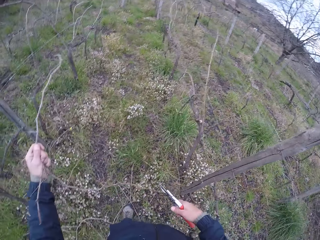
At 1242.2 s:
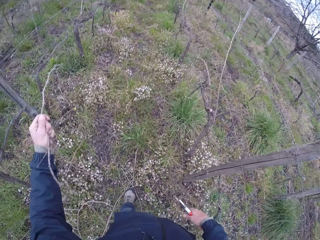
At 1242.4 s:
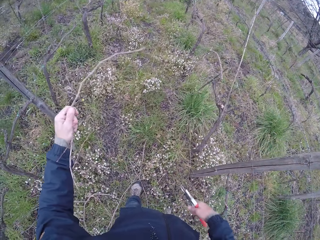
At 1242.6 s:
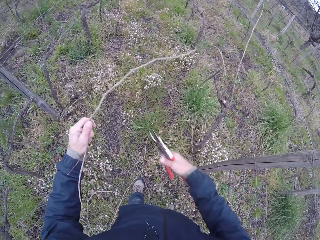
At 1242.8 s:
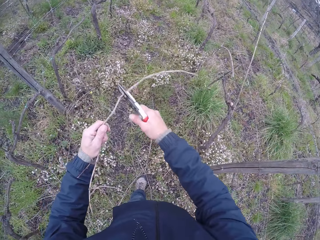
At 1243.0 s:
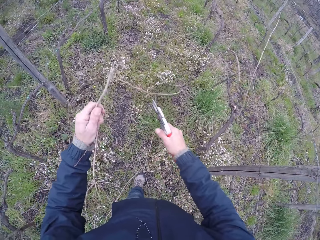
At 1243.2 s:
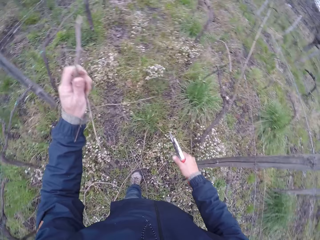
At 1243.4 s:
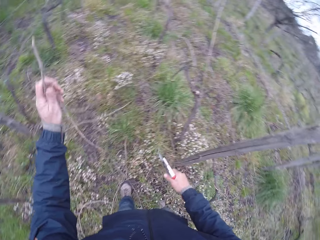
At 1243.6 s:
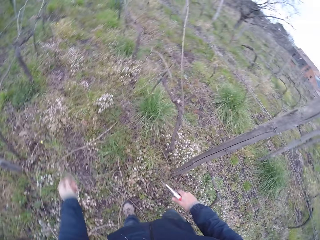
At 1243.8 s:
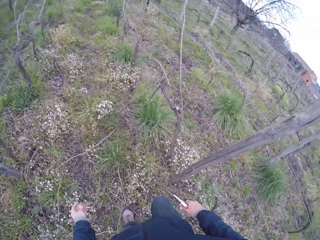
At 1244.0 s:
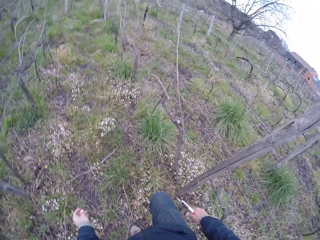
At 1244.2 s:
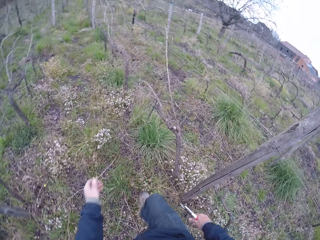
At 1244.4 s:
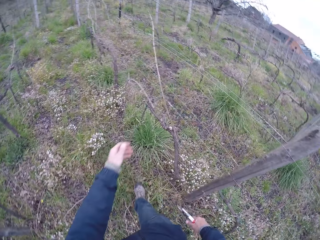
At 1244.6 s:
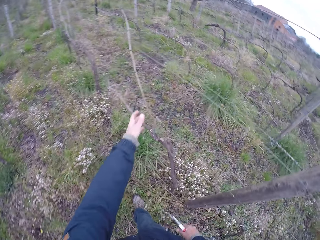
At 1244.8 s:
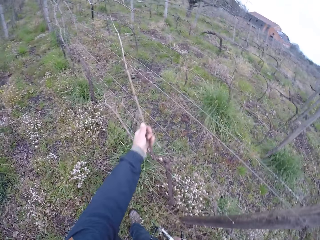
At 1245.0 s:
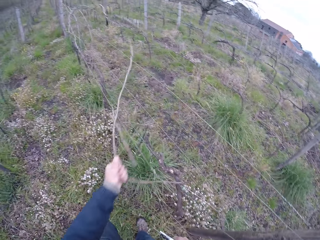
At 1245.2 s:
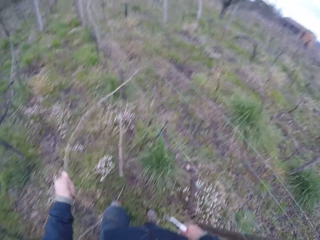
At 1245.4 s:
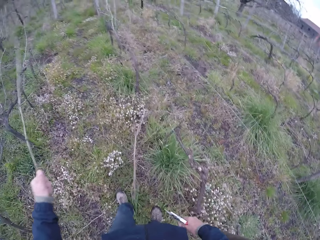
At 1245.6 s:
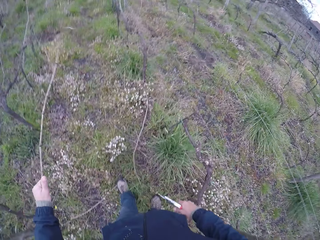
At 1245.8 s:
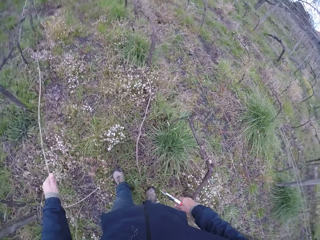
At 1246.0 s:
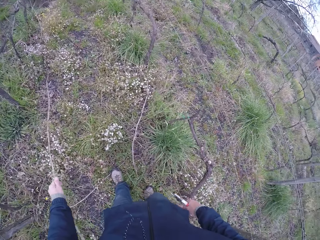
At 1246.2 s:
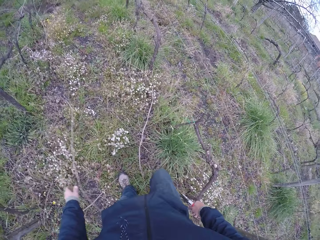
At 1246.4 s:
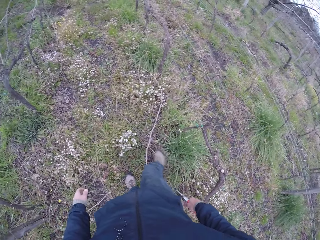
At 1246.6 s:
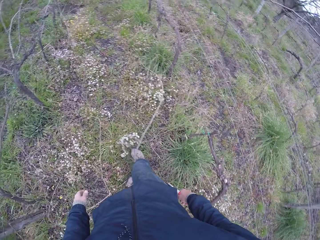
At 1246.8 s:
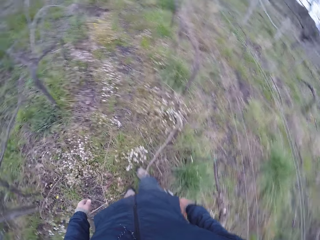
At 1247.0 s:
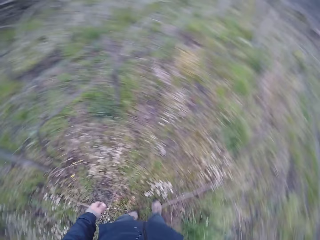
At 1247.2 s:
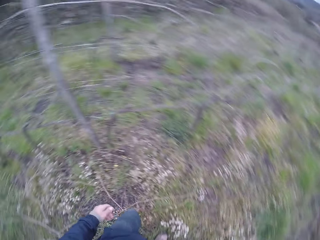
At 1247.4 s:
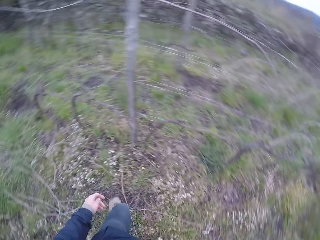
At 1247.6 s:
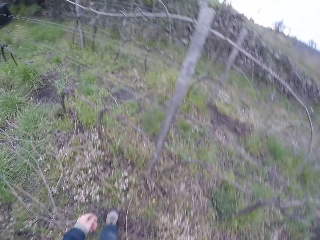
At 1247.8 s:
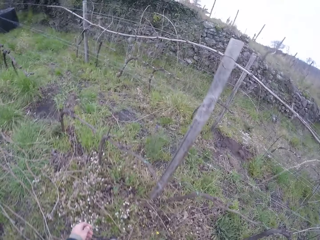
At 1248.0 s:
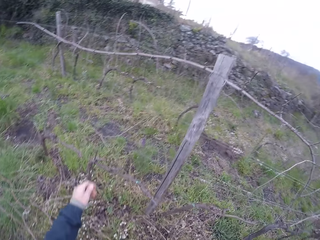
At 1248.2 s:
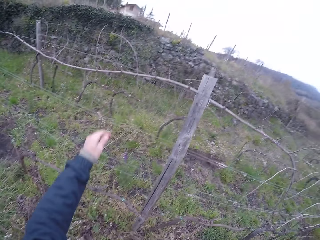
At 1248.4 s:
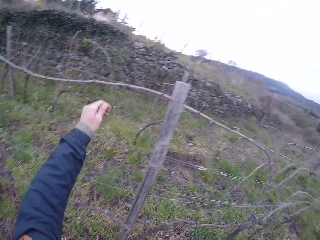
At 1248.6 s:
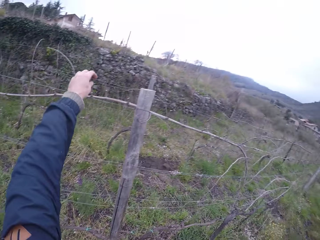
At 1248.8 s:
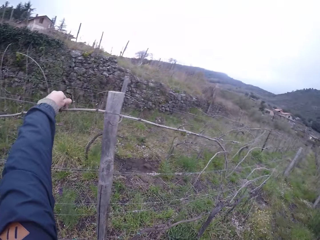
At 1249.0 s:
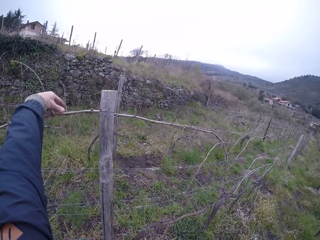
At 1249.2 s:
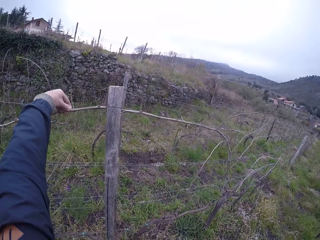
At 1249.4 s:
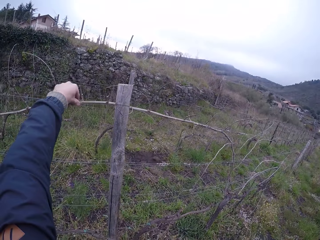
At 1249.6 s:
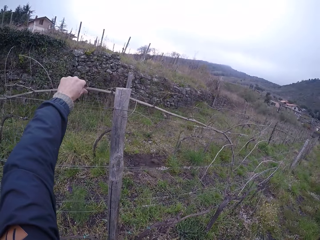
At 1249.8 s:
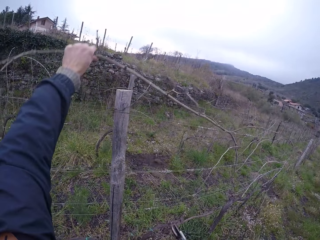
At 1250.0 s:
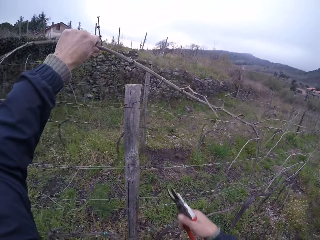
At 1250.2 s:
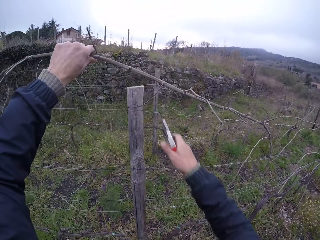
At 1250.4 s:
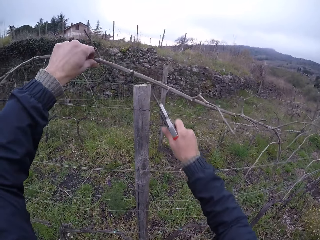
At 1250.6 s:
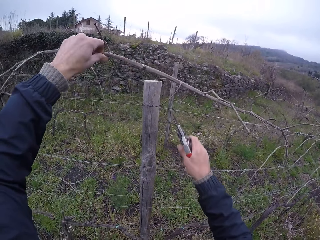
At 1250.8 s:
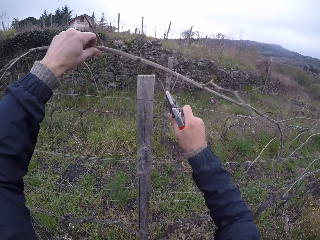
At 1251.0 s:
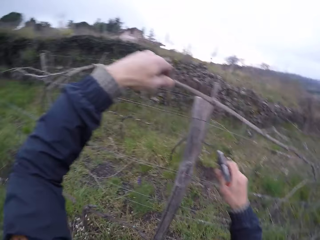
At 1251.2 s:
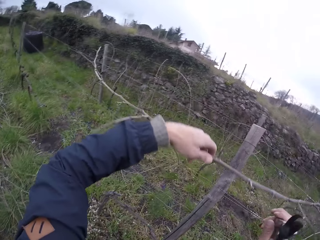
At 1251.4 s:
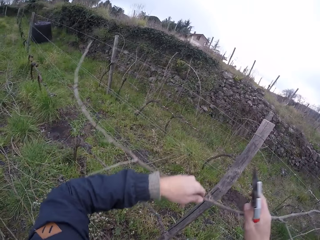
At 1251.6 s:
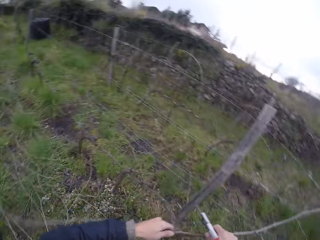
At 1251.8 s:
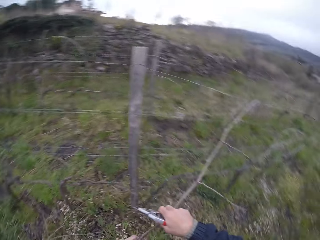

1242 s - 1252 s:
The camera wearer cuts the twig with the pliers in his right hand. He drops the twig on the ground with his left hand. He moves a twig from the wire fence to the ground with his left hand. He pulls a twig from the fence. He drops the twig on the ground. He hits a flower on the ground with his leg. He holds a twig on the wire fence with his left hand. He pulls a twig from the fence. He cuts a branch on the twig with the pliers in his right hand.

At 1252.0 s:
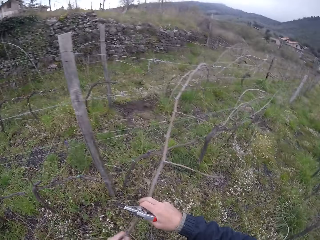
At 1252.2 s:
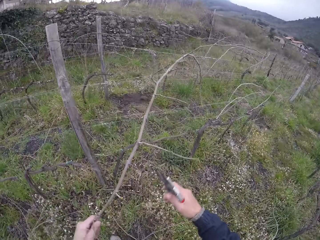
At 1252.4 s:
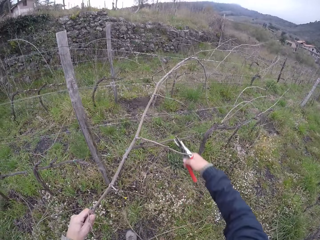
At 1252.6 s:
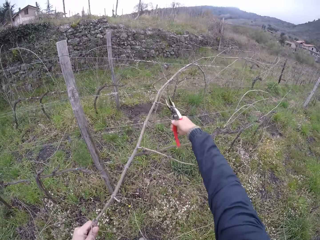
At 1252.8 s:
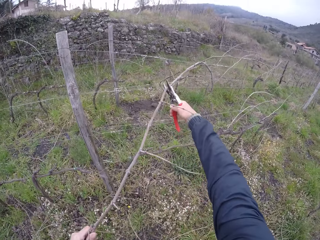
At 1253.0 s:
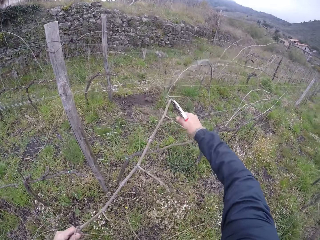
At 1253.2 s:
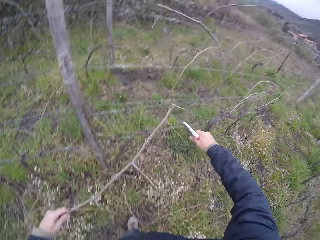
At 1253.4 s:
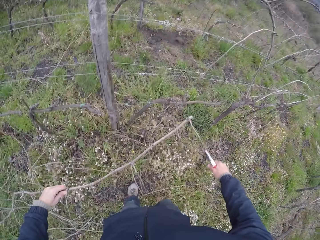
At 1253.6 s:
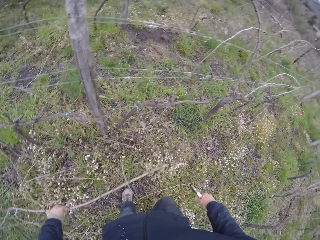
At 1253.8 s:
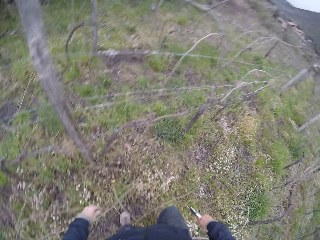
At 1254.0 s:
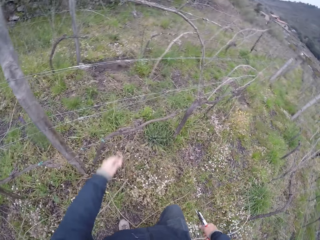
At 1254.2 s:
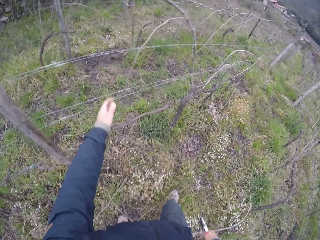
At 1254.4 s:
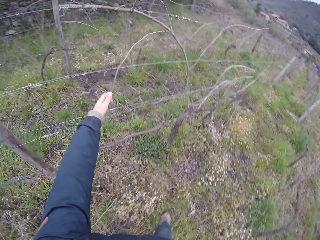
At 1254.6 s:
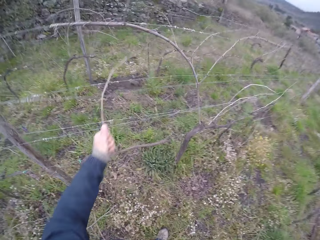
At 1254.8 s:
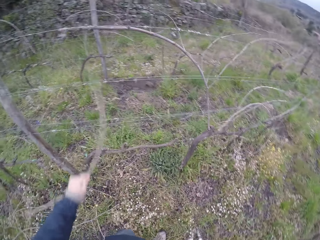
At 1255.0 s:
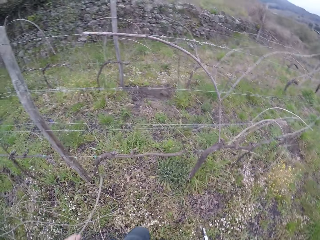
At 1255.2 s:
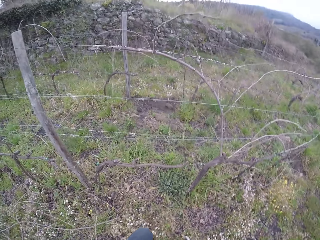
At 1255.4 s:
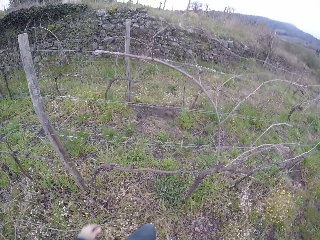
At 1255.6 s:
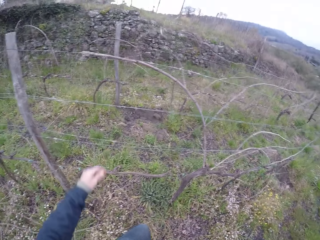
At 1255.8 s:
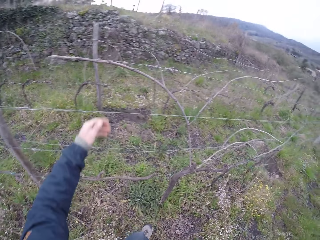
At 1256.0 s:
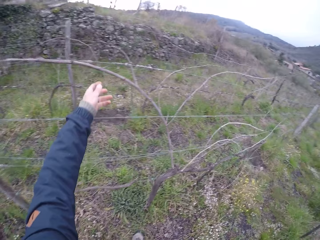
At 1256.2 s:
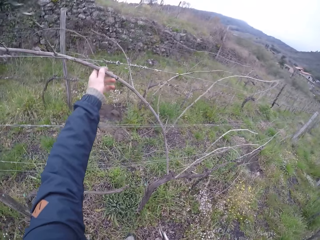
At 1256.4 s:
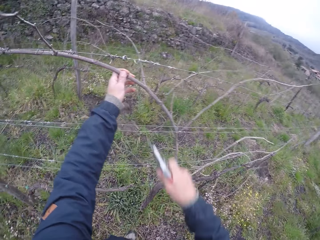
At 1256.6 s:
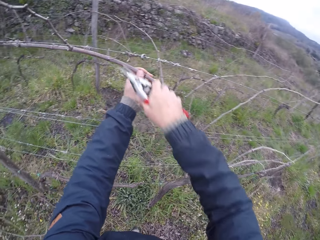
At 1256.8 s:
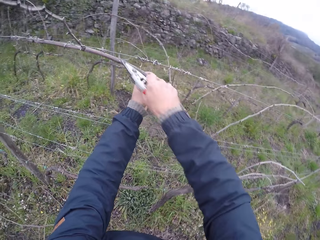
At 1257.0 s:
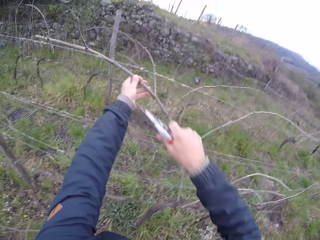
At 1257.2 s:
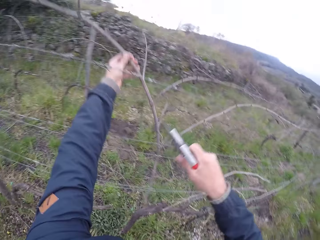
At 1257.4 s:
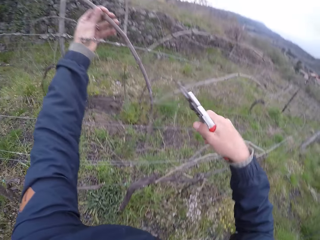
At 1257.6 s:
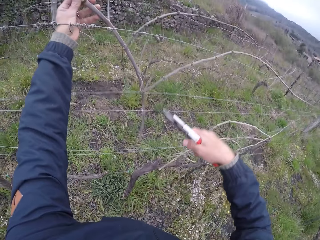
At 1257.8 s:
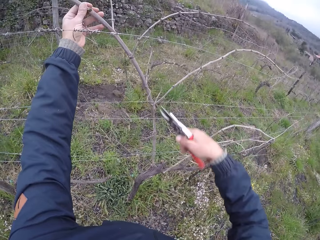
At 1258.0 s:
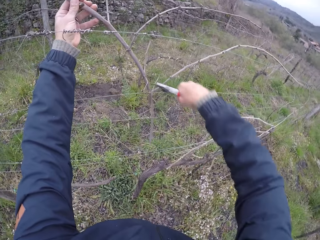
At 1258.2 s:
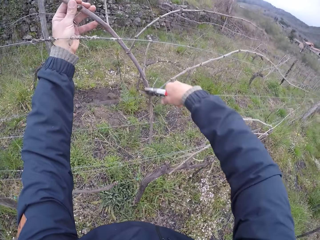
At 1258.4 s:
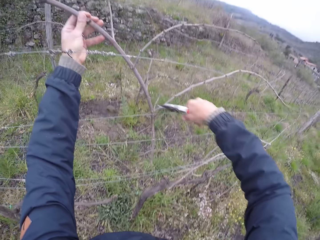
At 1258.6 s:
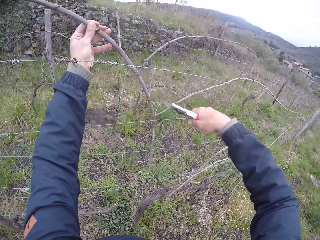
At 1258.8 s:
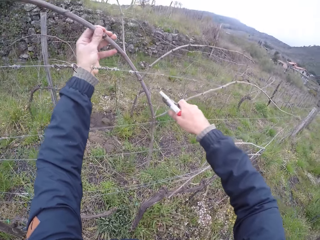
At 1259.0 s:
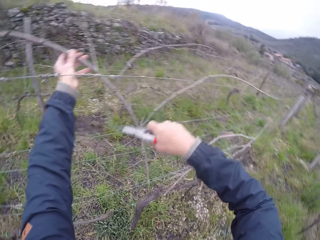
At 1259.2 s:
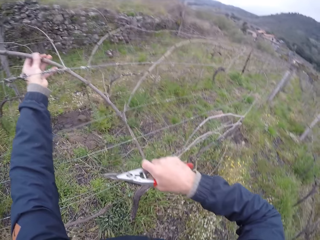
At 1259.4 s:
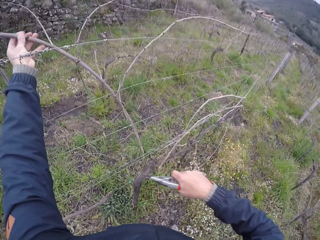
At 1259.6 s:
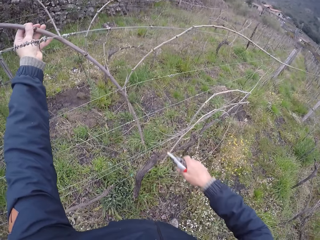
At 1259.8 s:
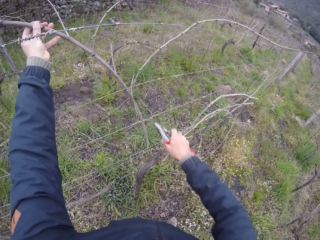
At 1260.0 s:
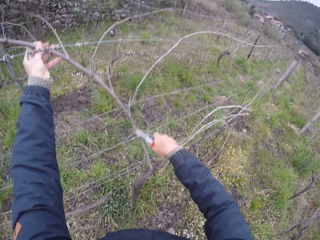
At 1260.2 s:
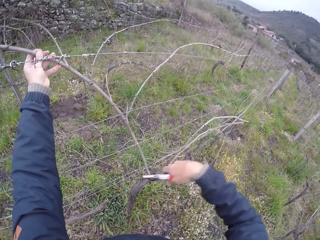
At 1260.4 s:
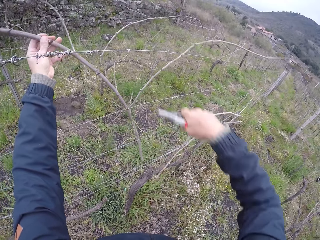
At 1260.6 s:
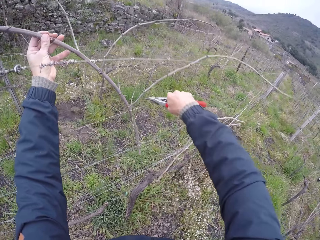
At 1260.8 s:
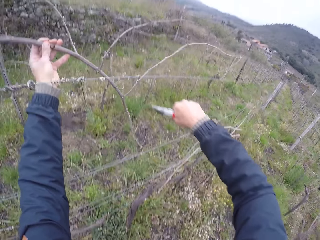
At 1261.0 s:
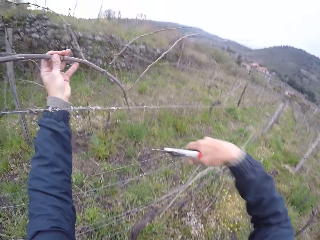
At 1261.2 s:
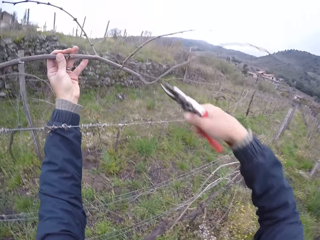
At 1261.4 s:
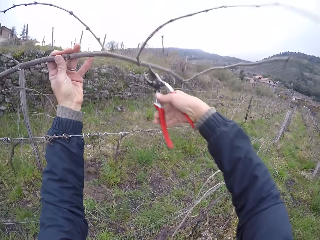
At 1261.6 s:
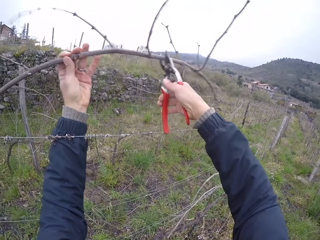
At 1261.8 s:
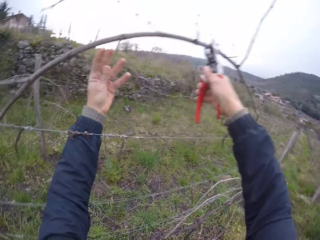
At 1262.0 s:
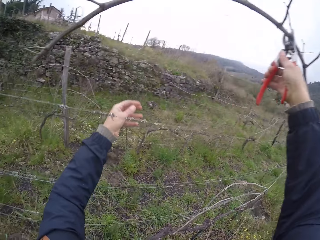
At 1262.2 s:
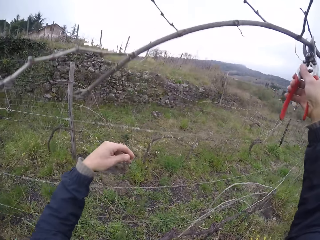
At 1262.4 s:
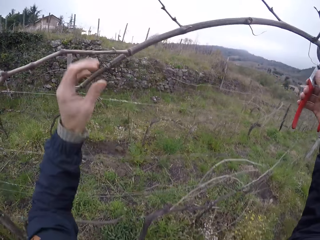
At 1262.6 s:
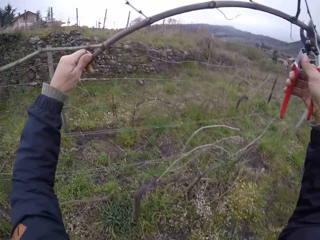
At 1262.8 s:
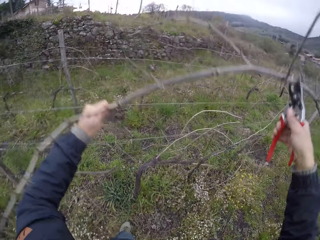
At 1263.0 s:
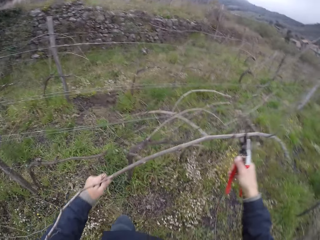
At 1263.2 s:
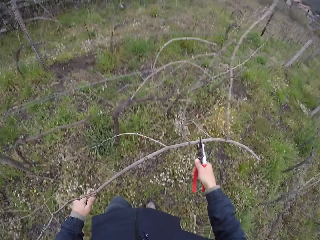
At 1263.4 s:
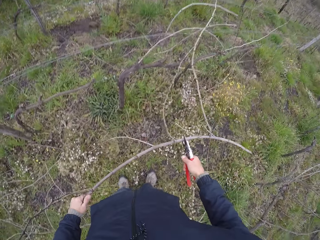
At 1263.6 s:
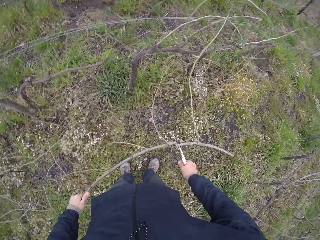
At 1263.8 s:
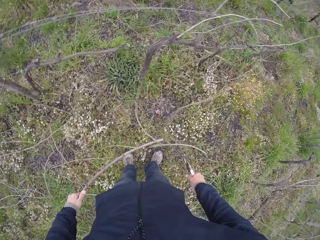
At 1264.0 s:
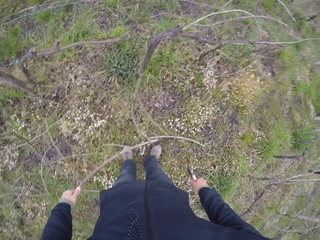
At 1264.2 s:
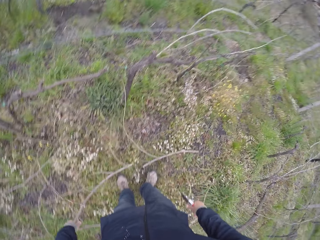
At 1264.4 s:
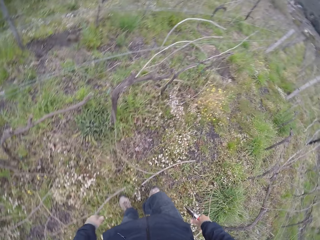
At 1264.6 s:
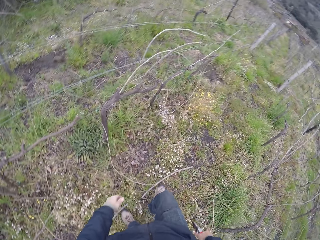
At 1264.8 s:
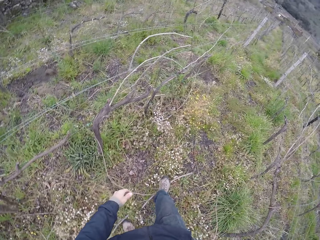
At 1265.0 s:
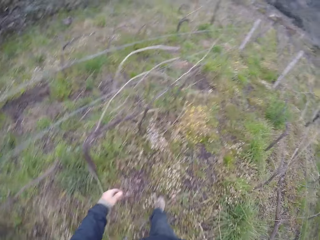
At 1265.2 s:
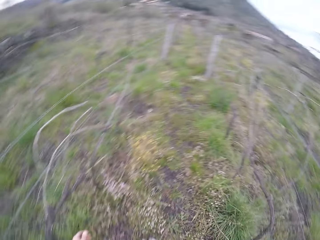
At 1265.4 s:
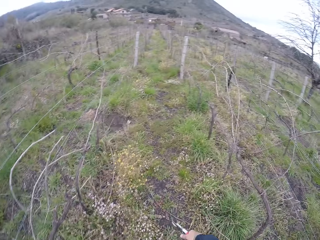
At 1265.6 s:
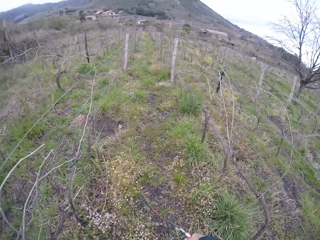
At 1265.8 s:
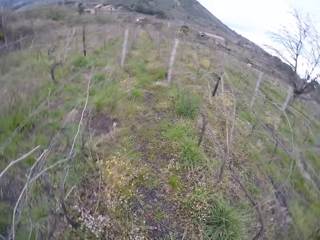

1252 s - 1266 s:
The camera wearer pulls a twig from the fence. He cuts a twig. He drops the twig on the ground with his left hand. He moves a twig from the wire fence to the ground with his left hand. He pulls a twig from the fence. He drops the twig on the ground. He holds a twig on the wire fence with his left hand. He cuts a branch on the twig with the pliers in his right hand. He pulls a twig from the fence. He cuts a branch on the twig. He removes the twig from the wire fence with his left hand. He holds the twig with the pliers in his right hand. He lifts the twig with the pliers. He holds the twig with his left hand. He cuts the twig with the pliers in his right hand. He drops the twig on the ground with his left hand.
